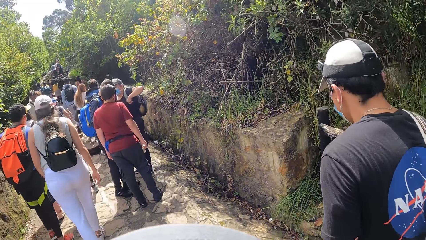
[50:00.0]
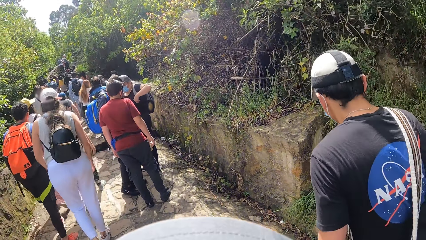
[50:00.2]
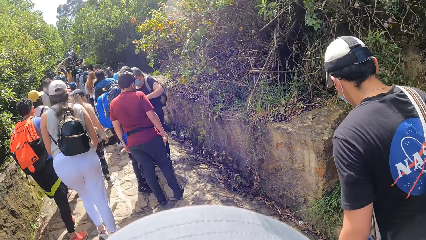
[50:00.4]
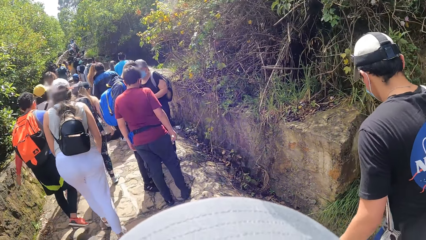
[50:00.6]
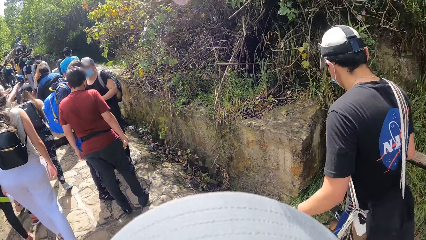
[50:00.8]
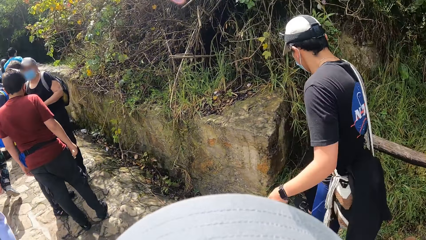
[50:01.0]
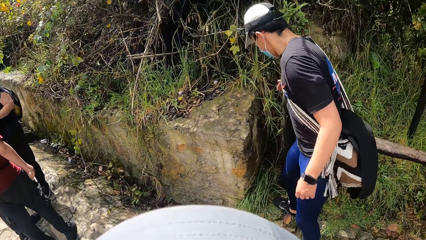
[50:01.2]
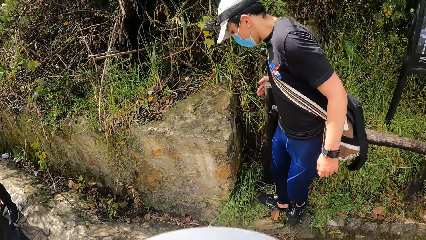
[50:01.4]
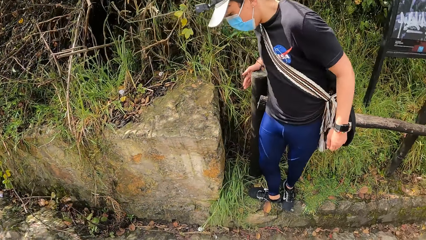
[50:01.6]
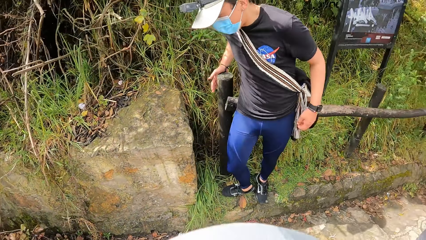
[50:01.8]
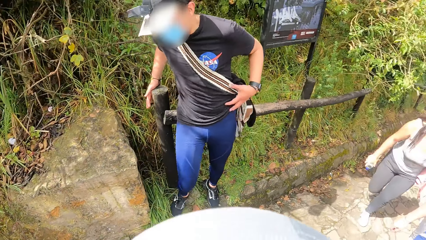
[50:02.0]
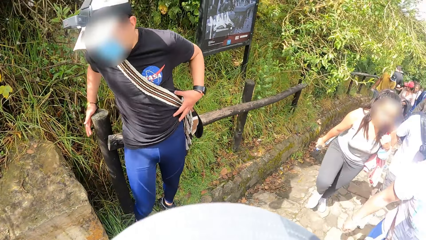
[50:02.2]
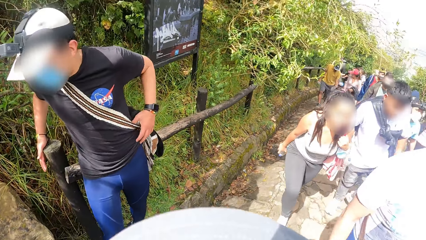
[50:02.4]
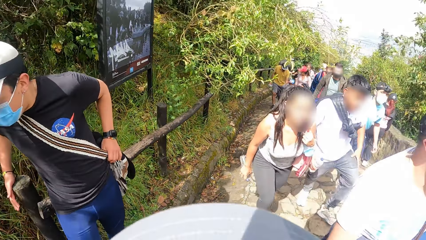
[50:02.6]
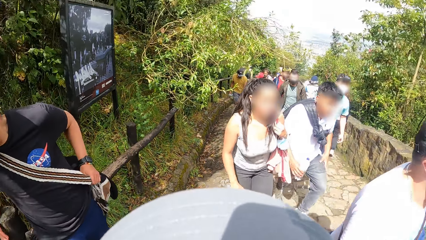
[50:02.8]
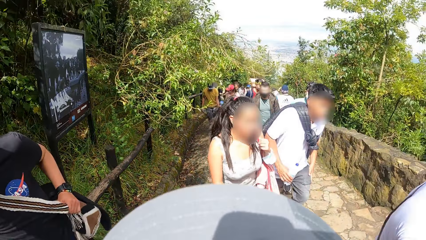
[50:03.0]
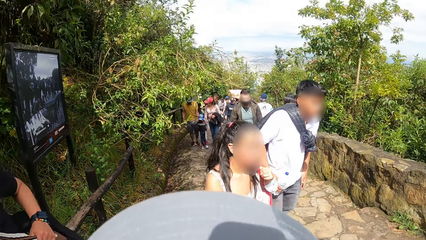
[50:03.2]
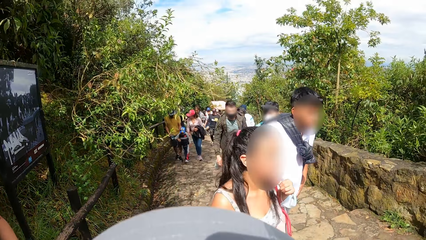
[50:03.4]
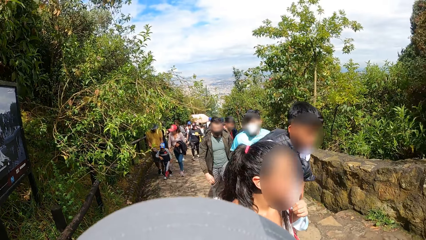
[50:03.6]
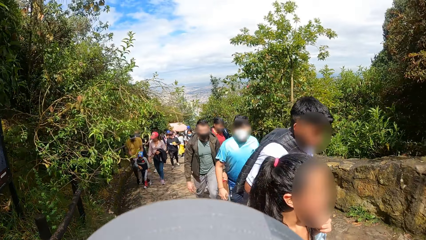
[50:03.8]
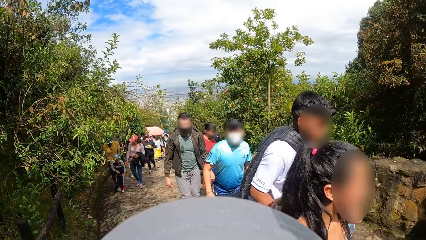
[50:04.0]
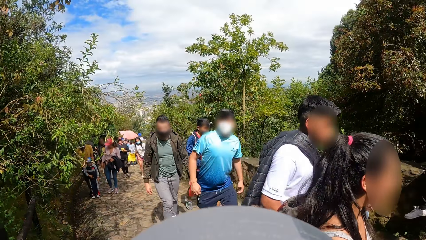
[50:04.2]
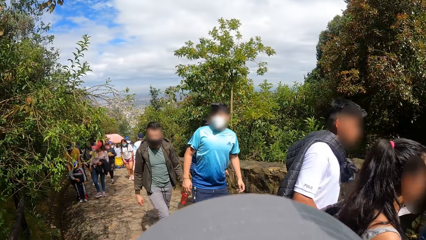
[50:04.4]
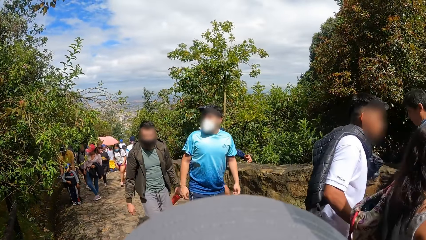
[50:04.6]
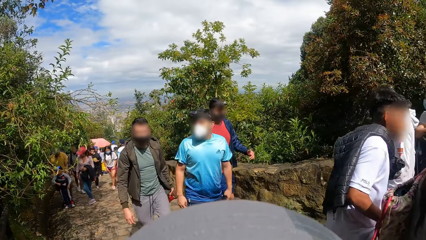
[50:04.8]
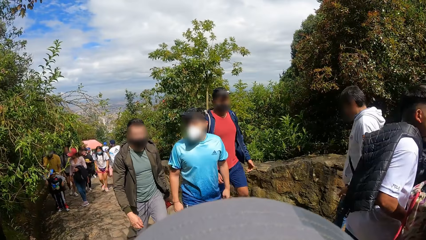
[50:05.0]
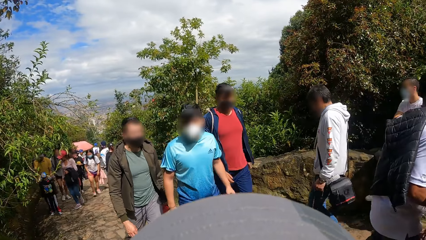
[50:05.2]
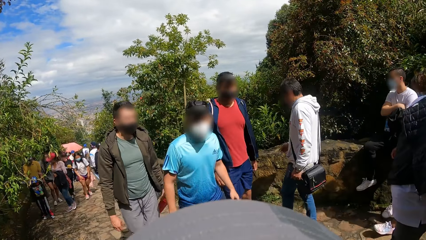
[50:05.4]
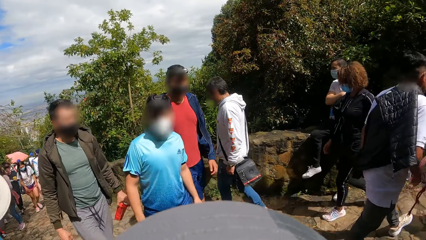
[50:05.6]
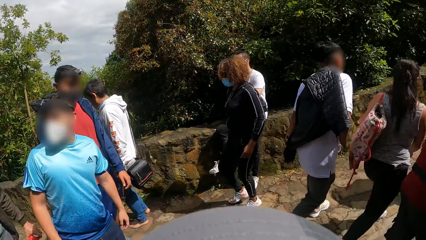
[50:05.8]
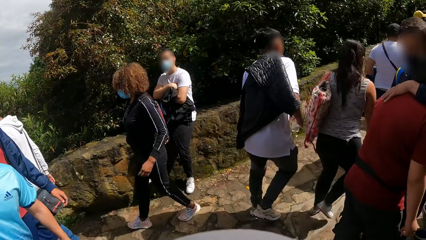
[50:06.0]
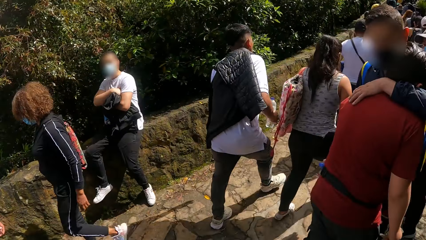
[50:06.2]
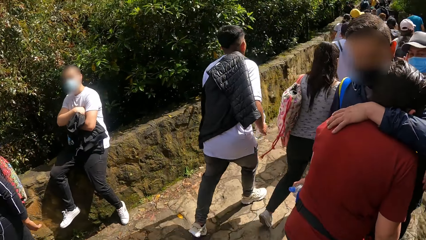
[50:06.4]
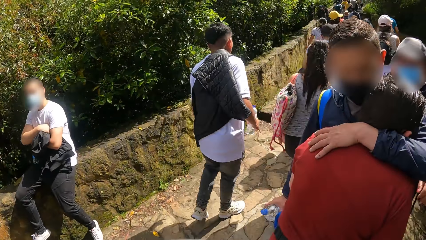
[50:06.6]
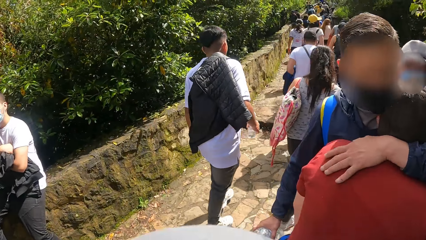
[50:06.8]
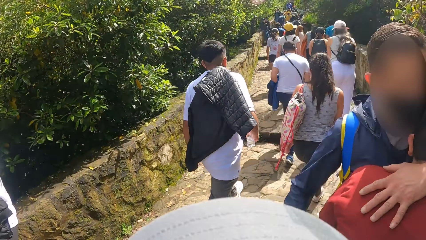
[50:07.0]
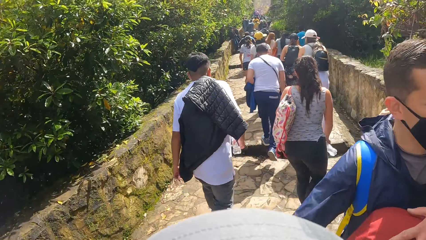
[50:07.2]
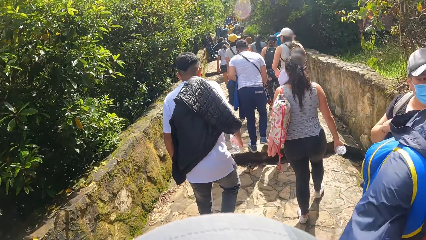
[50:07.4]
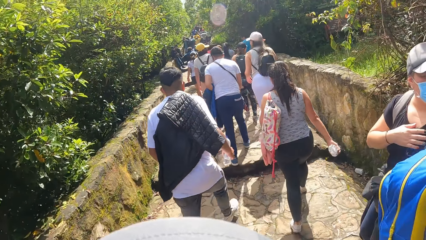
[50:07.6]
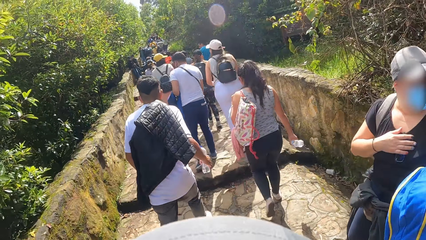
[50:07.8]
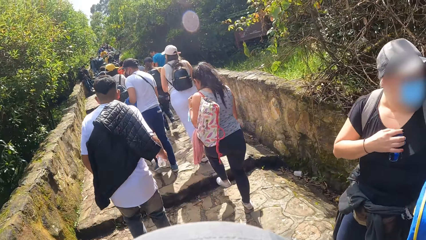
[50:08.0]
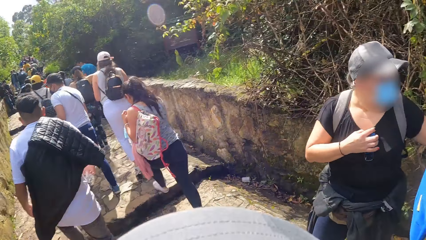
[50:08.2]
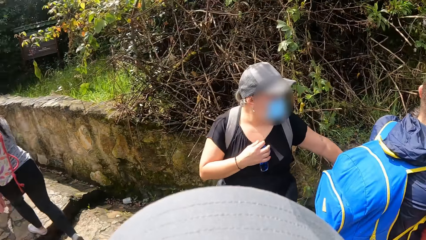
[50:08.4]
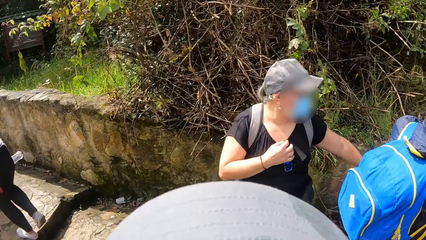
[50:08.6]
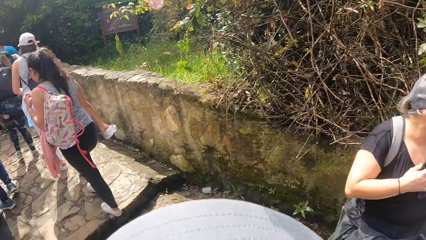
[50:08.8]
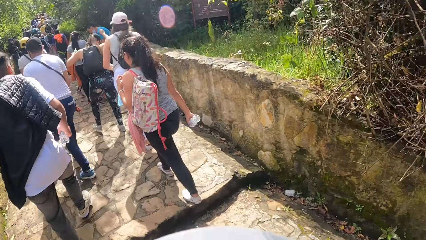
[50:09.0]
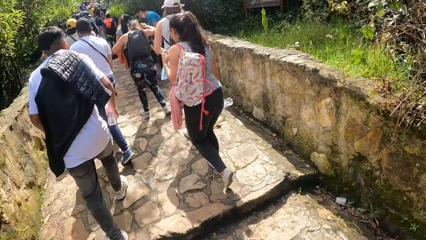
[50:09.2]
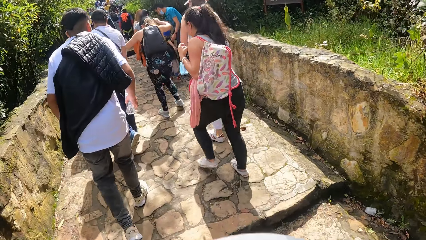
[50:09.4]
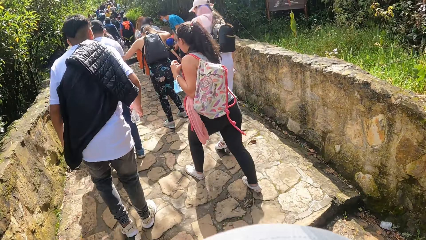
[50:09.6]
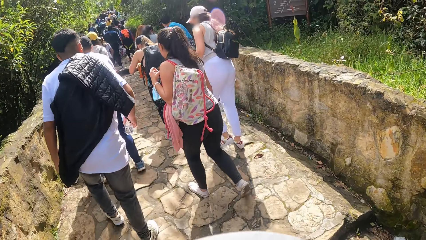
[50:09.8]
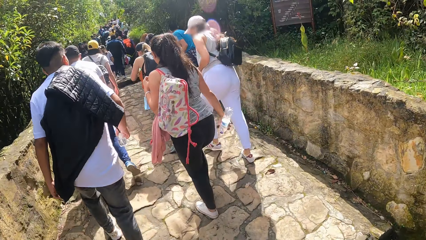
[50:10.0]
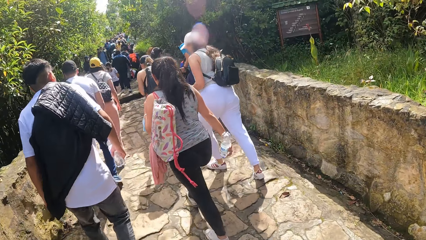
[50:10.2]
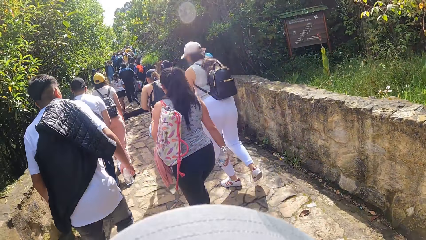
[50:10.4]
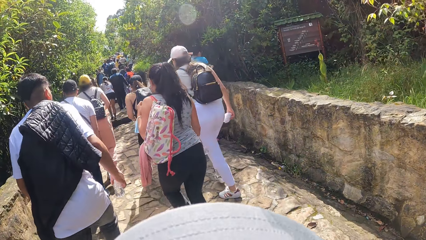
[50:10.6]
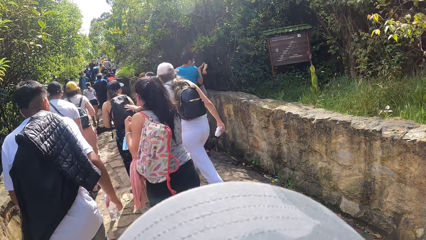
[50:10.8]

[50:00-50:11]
The man stands on the side of the road. The camera wearer stops walking. They walk on the pathway.

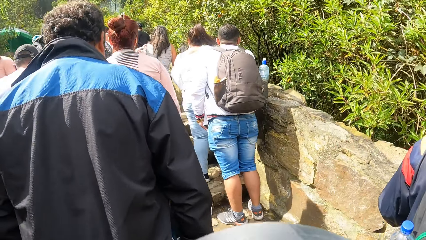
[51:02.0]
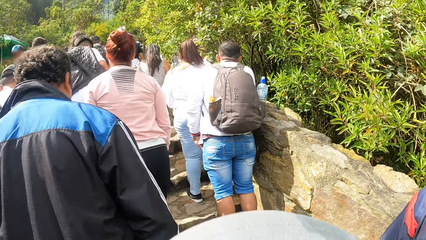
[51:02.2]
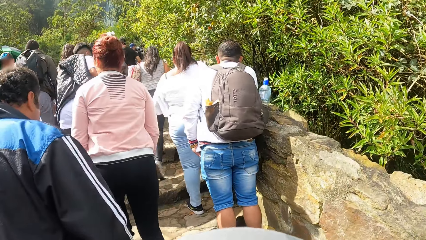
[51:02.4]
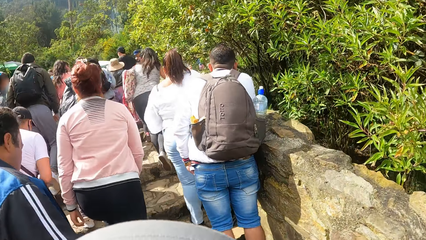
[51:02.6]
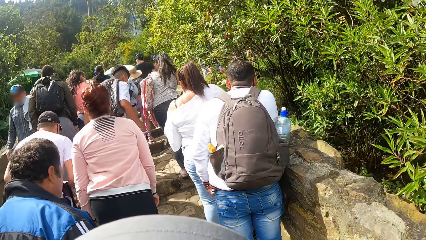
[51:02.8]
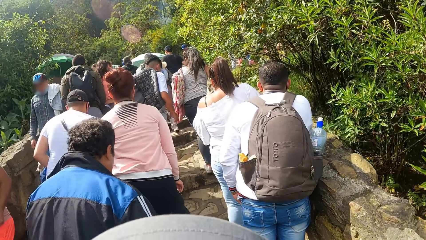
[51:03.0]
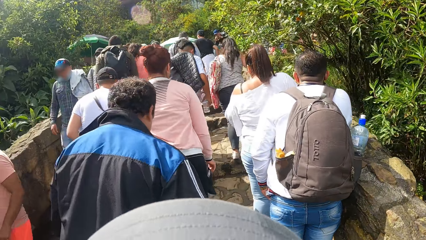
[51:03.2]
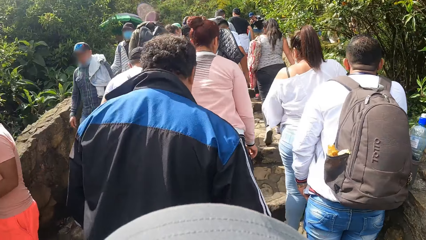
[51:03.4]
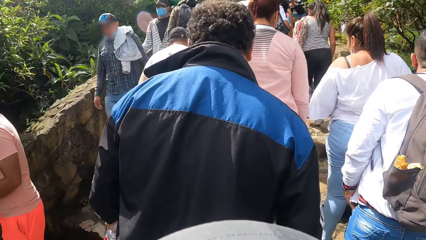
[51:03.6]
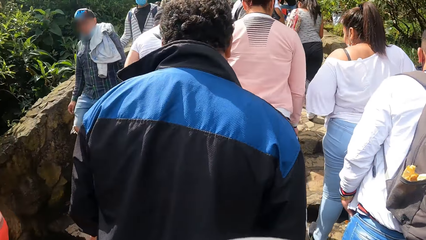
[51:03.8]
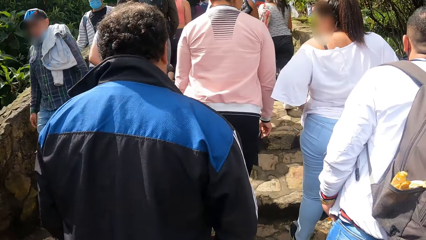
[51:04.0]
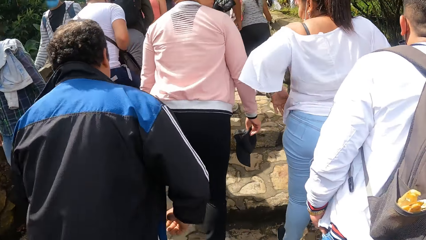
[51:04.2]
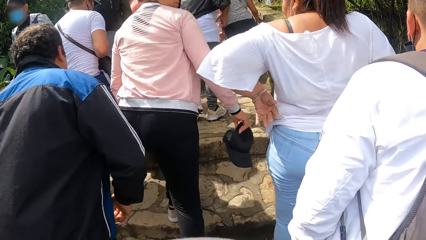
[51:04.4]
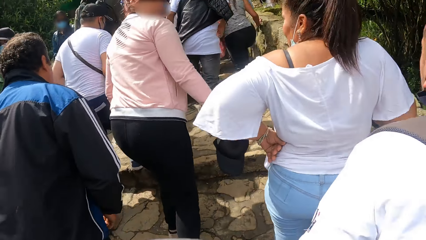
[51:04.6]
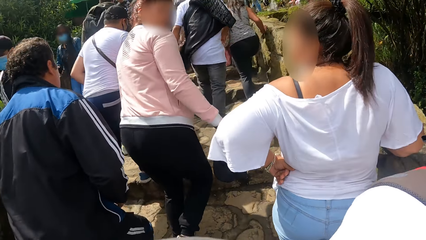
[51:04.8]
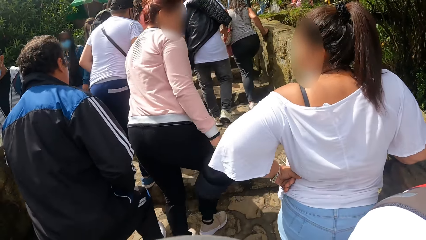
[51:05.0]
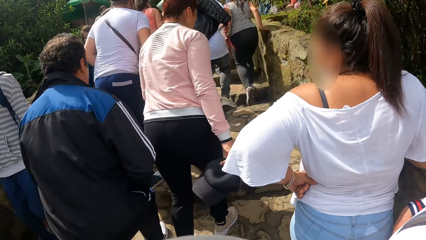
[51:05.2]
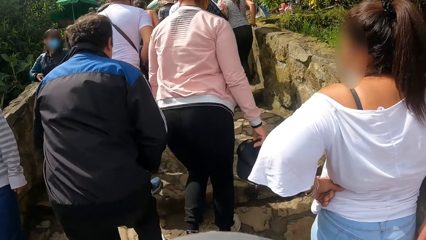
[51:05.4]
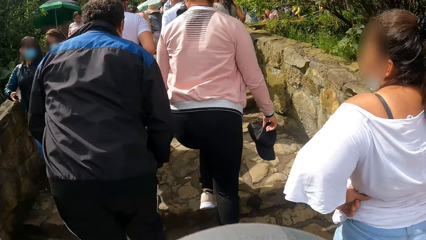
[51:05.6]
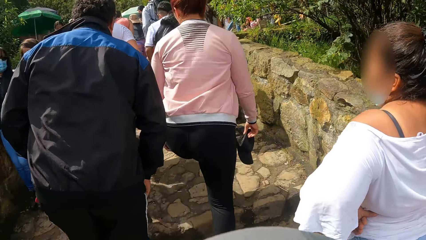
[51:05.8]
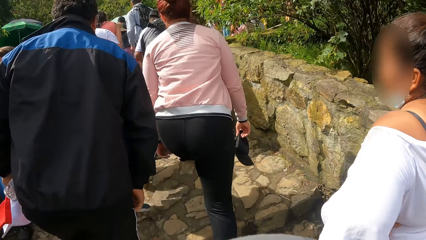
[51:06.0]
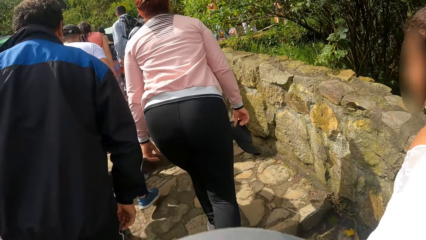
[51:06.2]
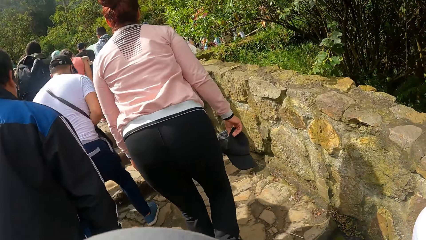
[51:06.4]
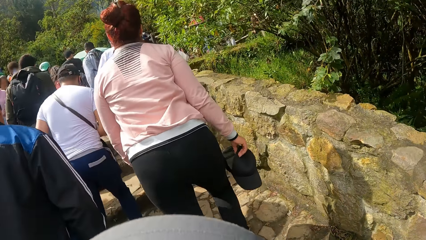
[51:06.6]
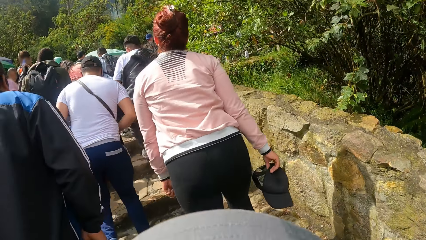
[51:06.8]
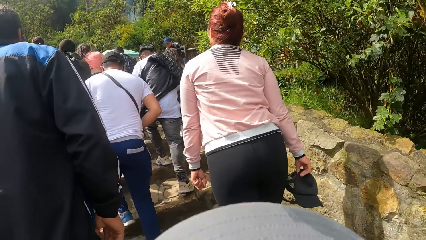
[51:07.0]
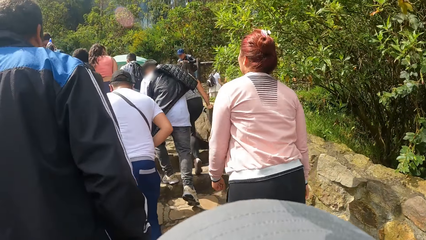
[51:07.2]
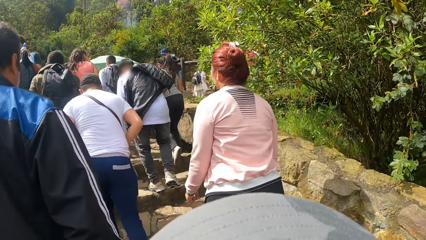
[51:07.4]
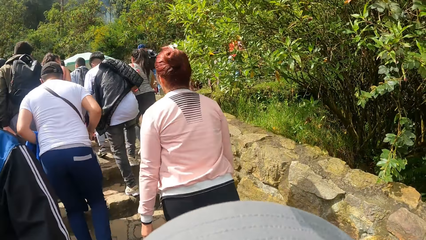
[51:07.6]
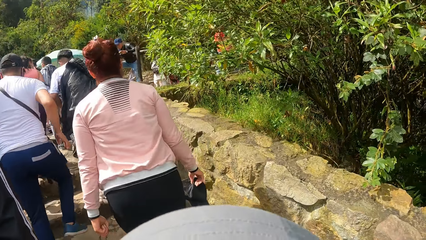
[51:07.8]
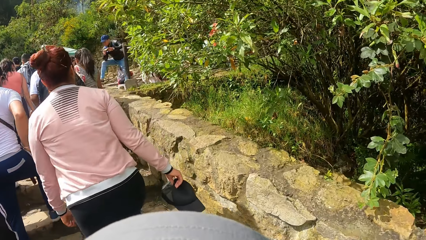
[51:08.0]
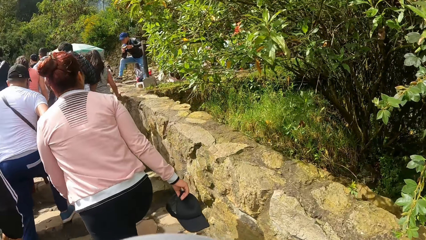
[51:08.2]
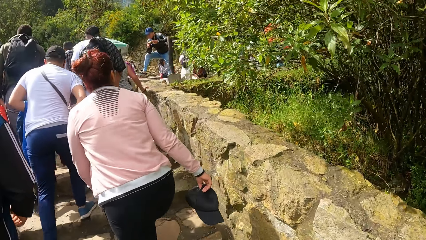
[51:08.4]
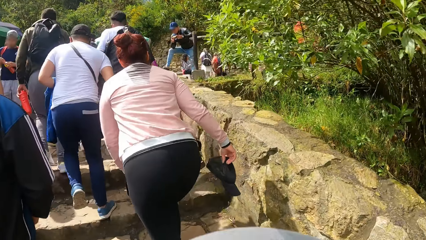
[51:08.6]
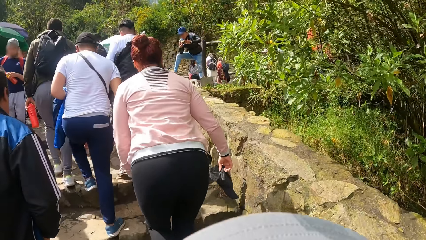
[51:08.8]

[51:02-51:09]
The camera wearer walks on a staircase.
